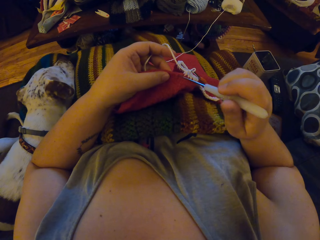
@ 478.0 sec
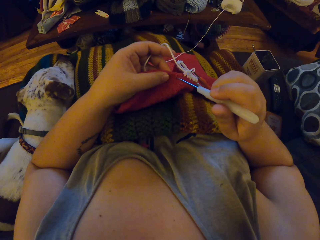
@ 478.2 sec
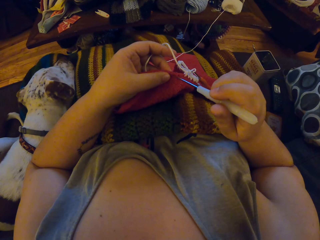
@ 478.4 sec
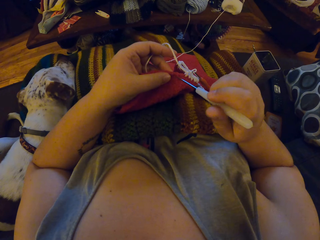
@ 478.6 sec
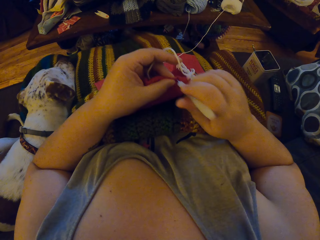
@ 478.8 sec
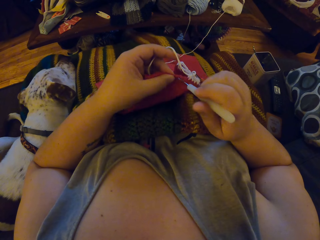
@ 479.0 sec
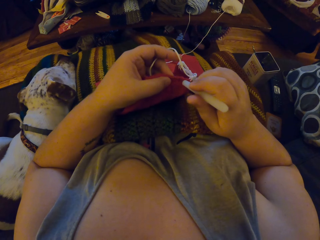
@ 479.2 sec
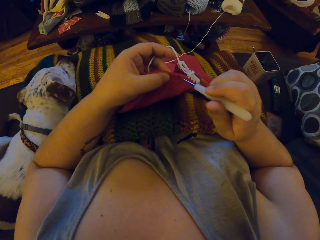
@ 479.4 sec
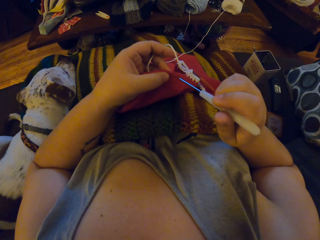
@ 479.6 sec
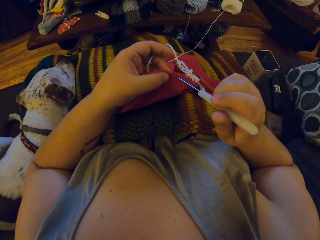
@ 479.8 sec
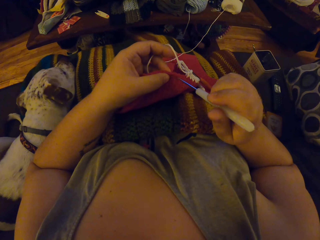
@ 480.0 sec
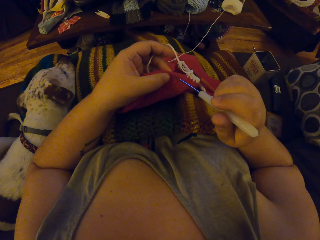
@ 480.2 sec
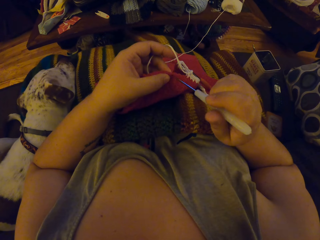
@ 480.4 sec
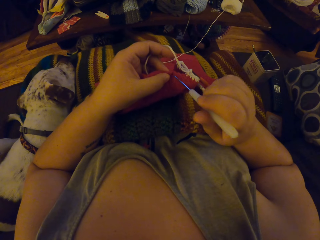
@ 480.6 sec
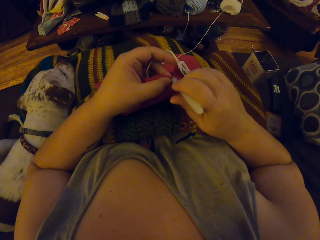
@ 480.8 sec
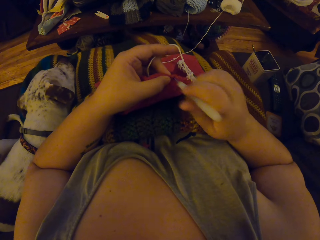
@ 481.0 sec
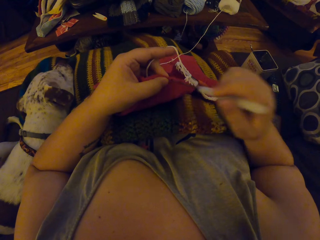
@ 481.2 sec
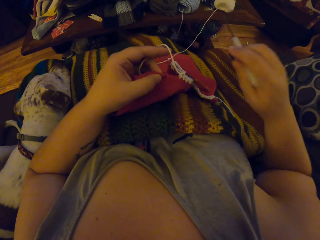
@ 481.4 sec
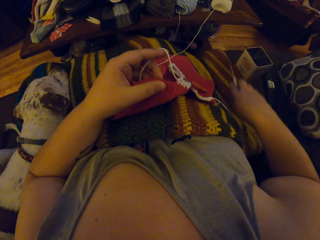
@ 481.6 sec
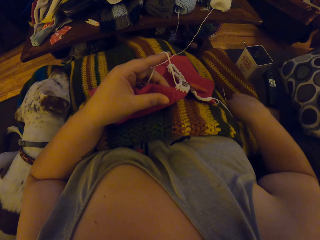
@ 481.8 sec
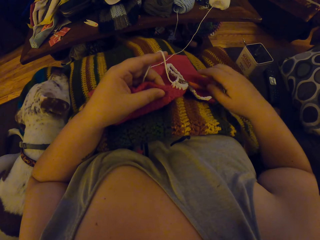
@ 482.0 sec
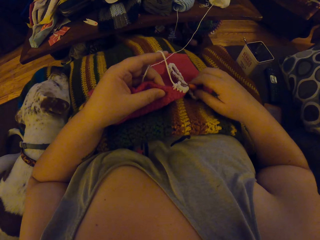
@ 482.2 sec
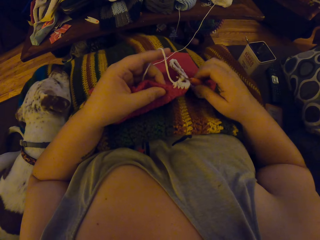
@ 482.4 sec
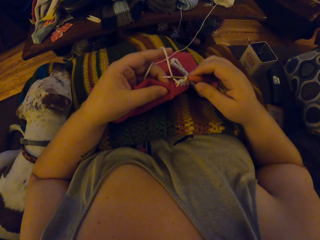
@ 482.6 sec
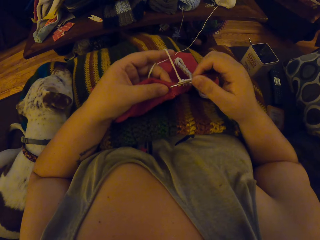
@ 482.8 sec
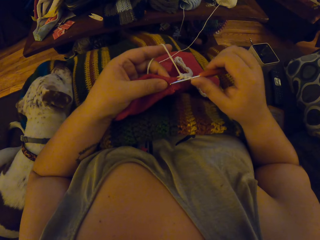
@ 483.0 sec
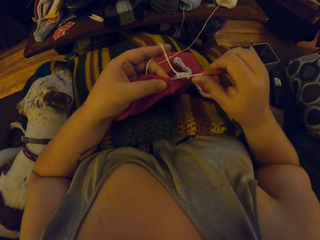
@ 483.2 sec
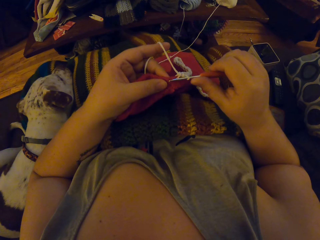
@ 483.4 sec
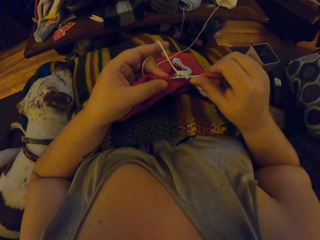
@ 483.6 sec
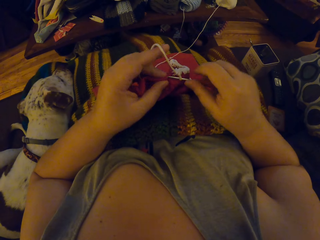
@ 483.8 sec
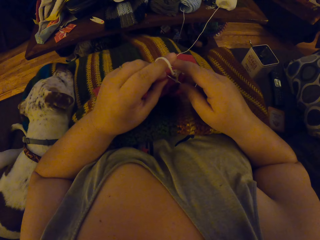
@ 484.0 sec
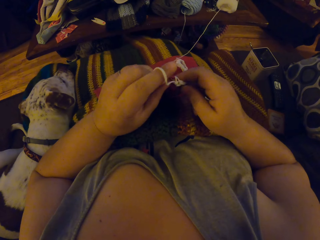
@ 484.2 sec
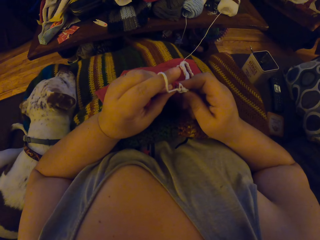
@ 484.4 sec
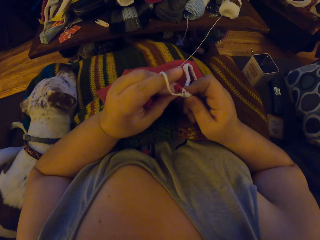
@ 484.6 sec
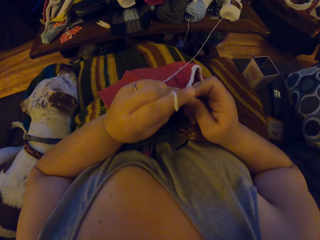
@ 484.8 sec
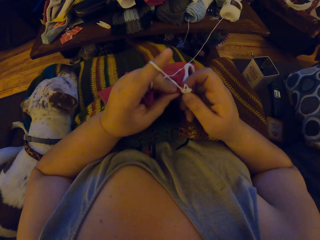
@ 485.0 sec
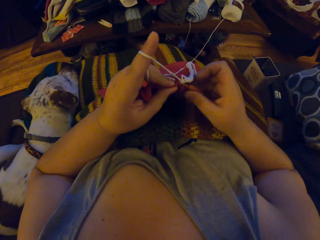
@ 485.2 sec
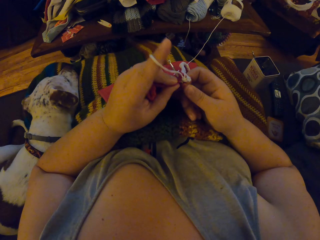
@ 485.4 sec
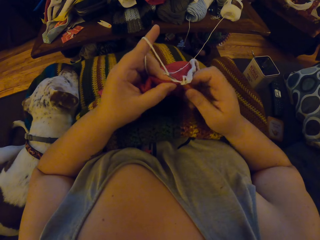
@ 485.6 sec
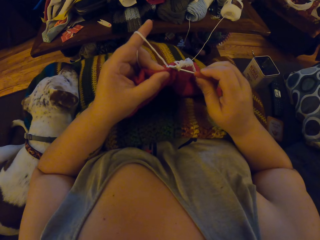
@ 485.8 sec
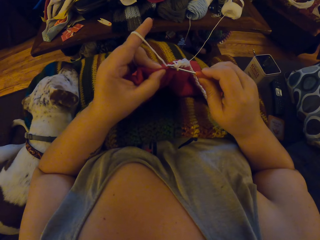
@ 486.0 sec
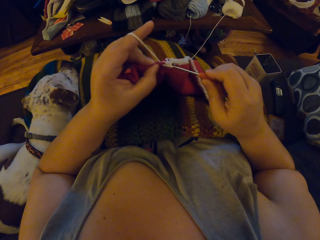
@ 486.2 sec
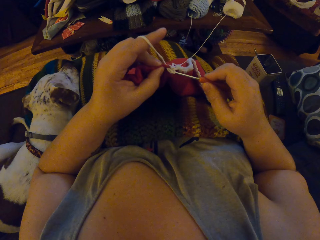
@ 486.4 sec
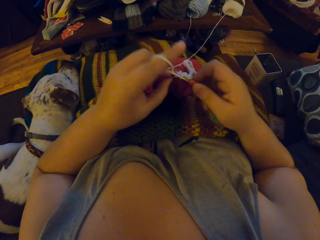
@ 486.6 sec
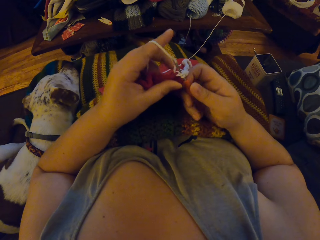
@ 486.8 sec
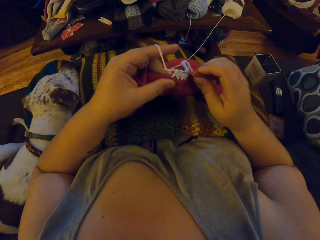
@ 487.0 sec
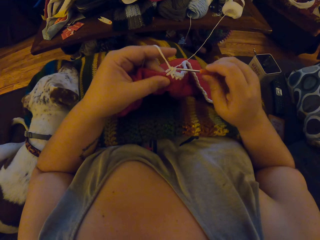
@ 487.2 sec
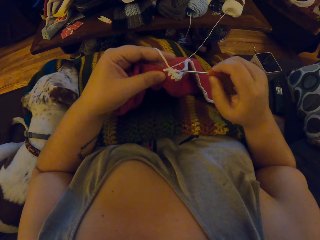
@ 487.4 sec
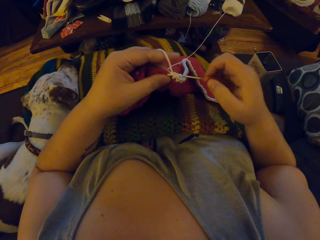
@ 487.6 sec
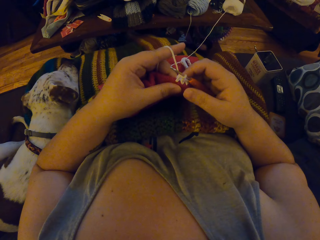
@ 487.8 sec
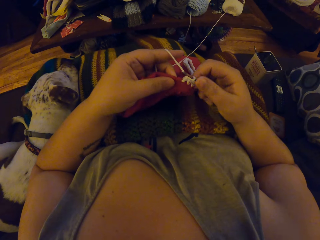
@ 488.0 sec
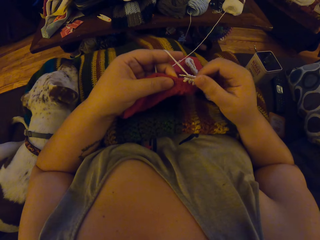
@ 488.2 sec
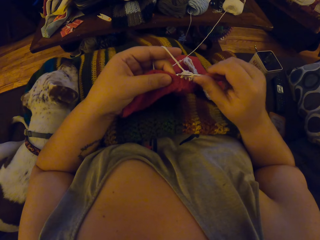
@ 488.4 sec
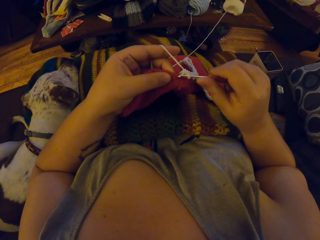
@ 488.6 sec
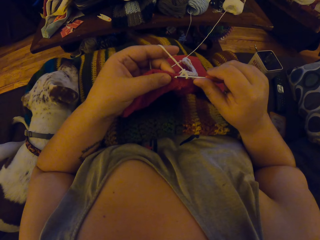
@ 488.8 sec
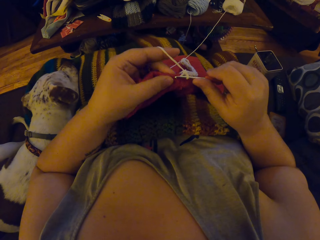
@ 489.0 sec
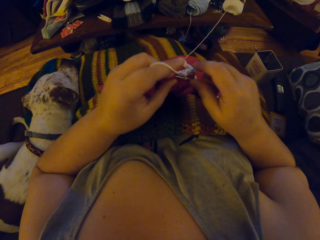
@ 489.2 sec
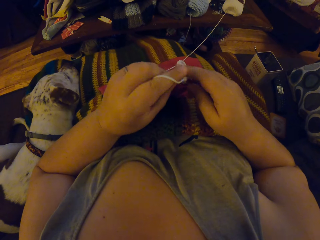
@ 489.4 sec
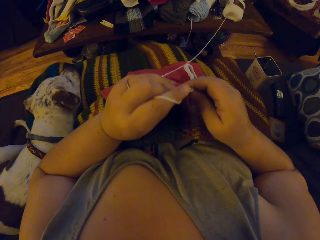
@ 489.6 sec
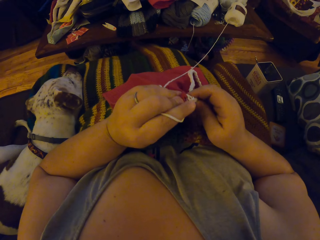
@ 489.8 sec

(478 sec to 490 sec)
The camera wearer drops the white crochet hook on the chair. He holds the orange crochet hook with his right hand. He knits the cloth with a crochet hook.

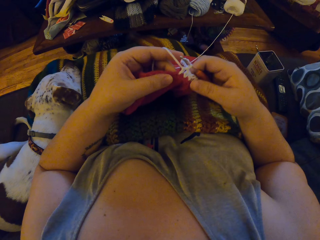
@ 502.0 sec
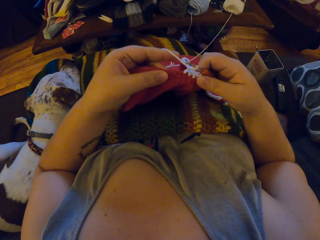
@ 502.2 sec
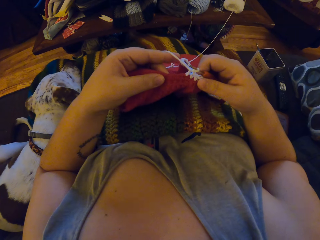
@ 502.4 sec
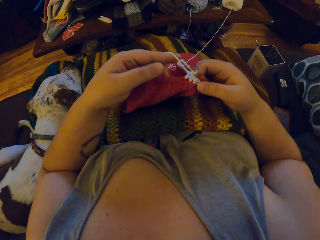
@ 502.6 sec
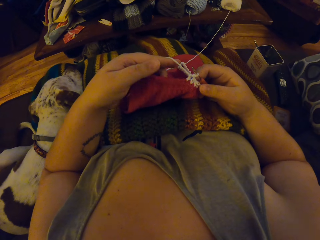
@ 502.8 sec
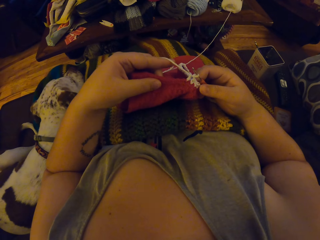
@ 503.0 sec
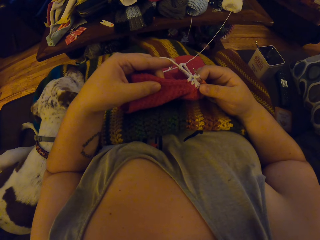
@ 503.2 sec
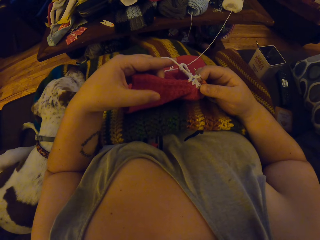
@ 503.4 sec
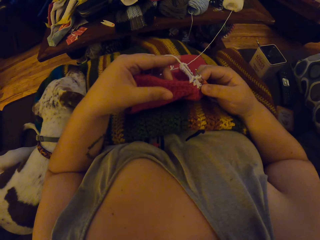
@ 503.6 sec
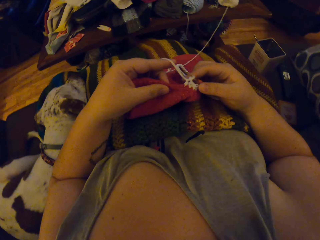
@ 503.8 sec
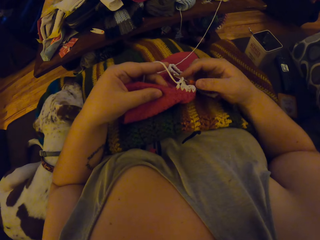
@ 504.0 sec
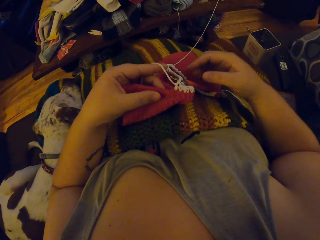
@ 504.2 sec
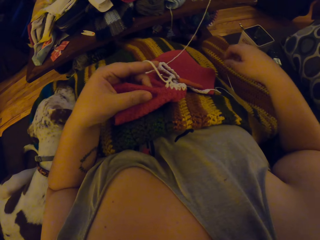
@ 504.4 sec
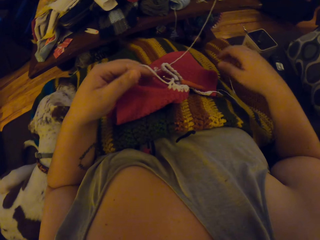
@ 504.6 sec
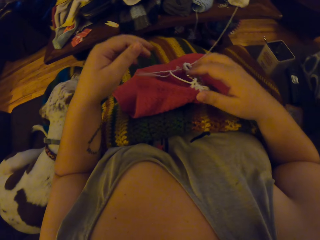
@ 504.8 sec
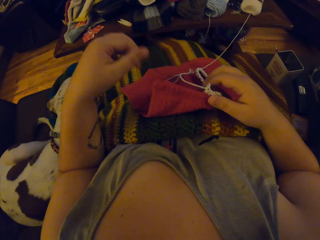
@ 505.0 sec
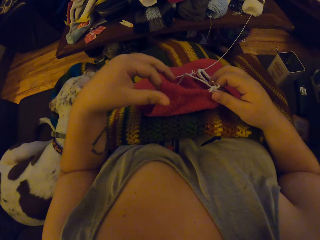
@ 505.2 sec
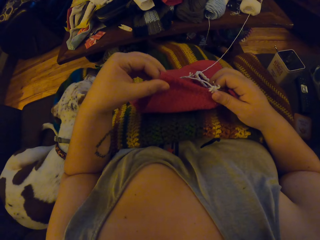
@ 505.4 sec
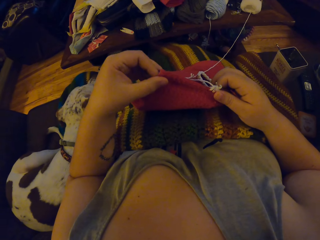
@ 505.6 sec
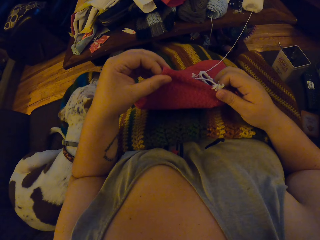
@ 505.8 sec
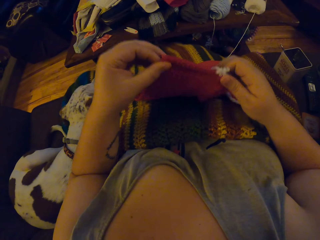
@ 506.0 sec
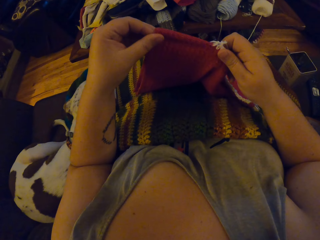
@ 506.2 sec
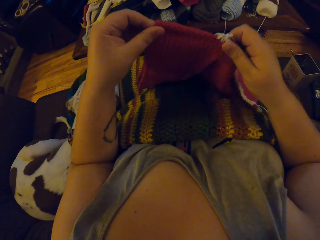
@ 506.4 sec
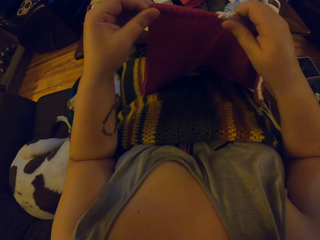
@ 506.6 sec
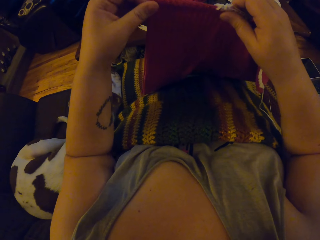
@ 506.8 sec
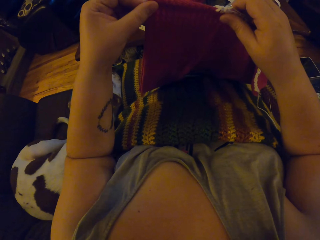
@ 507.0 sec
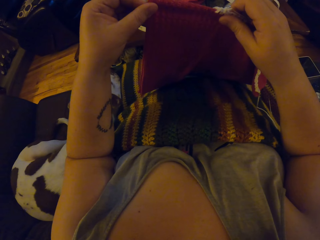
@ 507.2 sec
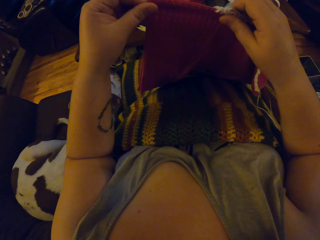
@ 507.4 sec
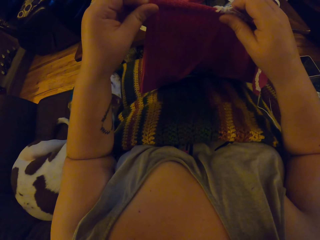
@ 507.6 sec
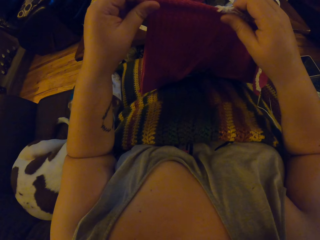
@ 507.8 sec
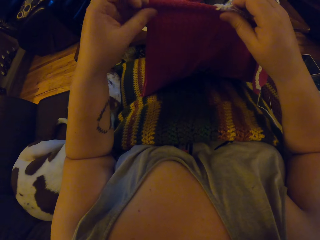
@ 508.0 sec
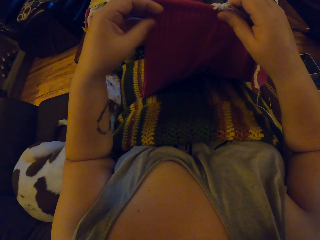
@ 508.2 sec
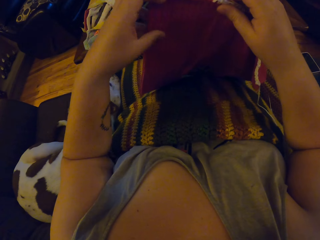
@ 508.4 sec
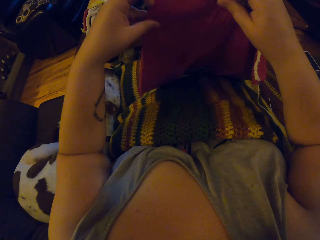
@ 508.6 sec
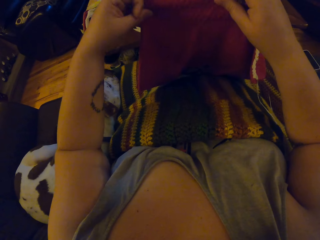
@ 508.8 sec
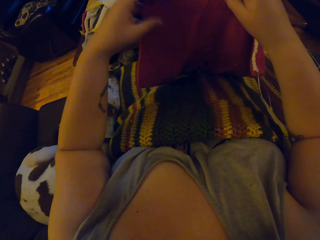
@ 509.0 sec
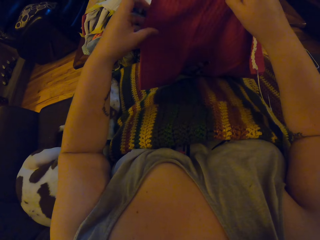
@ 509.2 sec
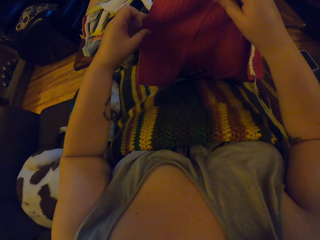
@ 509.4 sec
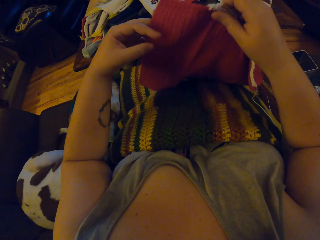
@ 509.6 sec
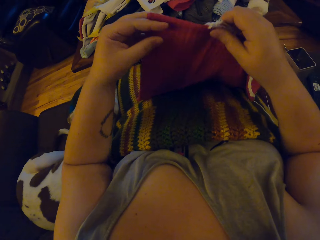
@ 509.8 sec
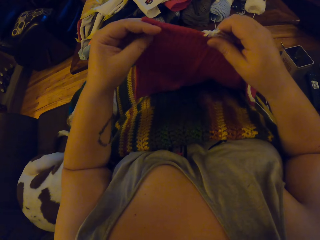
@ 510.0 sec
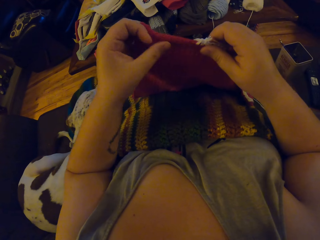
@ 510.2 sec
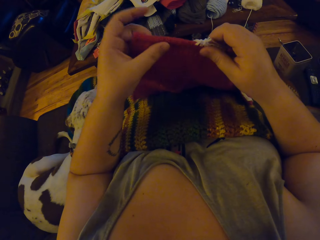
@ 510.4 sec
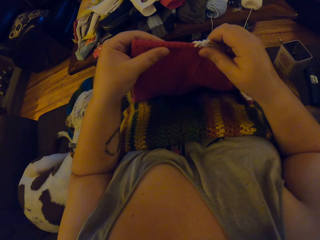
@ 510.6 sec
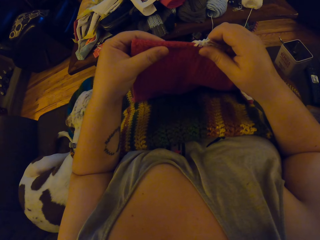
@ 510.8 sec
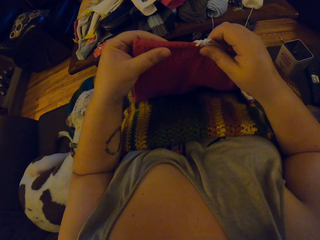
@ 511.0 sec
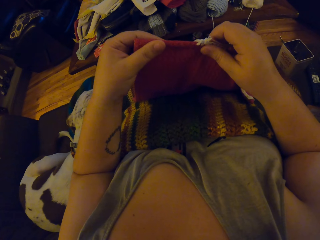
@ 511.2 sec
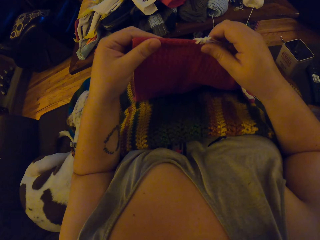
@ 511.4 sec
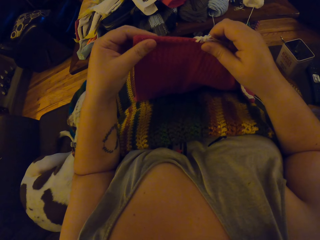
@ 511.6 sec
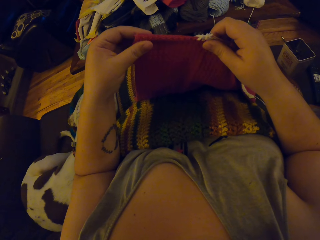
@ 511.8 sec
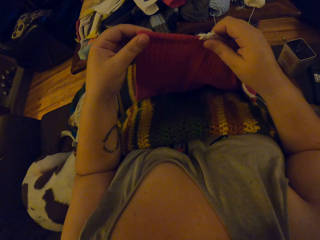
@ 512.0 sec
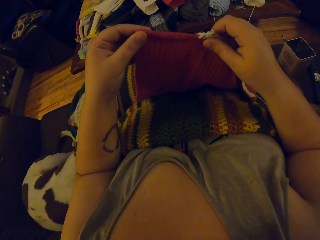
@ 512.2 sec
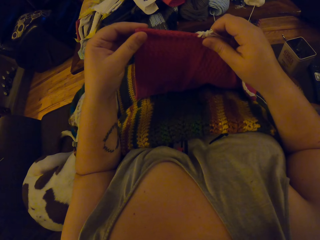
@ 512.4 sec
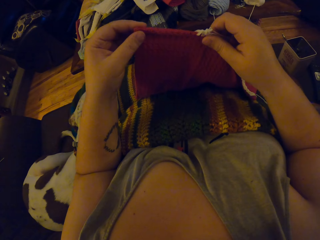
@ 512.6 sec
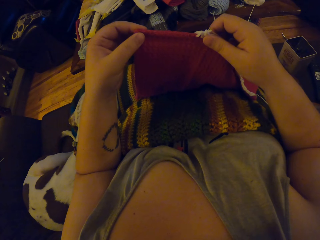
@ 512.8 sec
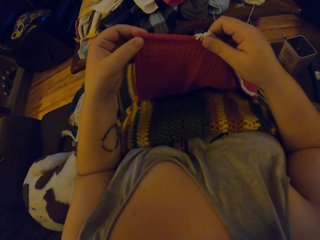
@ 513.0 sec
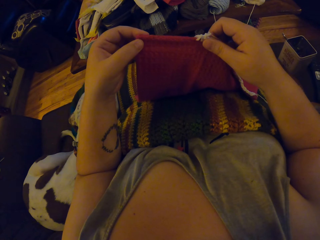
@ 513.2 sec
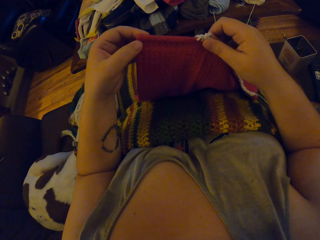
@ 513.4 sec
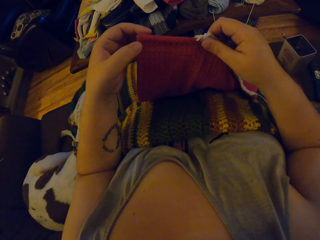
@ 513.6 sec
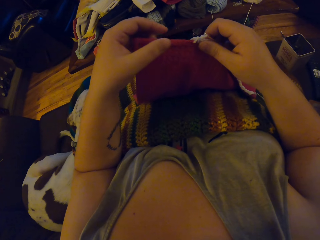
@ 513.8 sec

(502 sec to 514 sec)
The camera wearer inspects the cloth with her hands.
